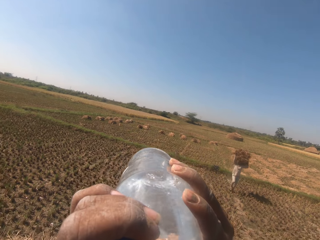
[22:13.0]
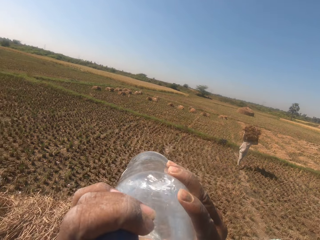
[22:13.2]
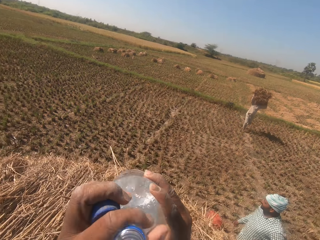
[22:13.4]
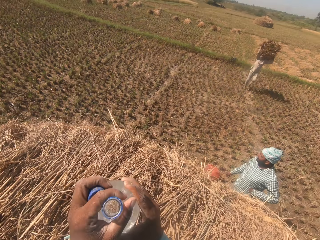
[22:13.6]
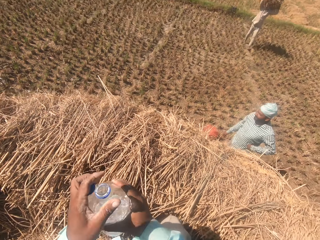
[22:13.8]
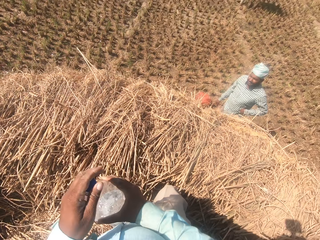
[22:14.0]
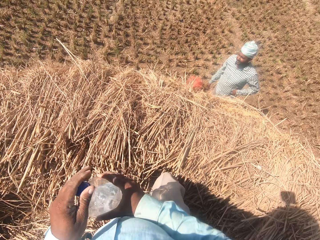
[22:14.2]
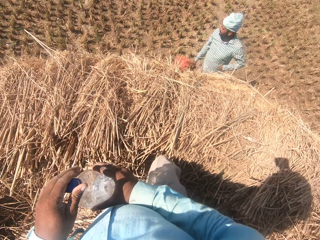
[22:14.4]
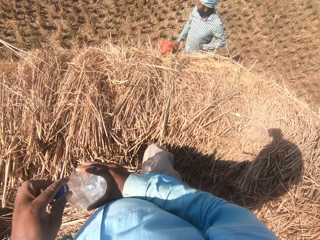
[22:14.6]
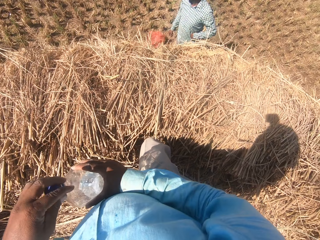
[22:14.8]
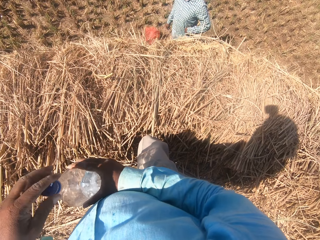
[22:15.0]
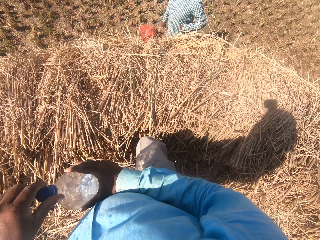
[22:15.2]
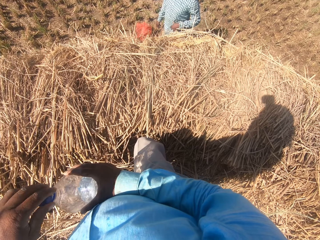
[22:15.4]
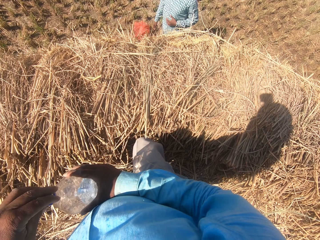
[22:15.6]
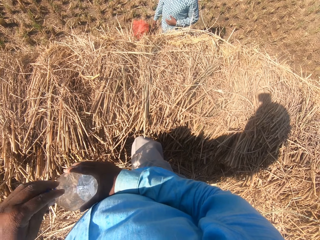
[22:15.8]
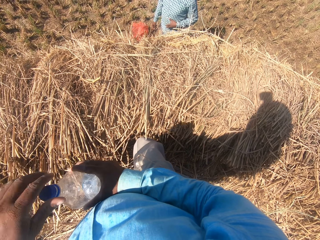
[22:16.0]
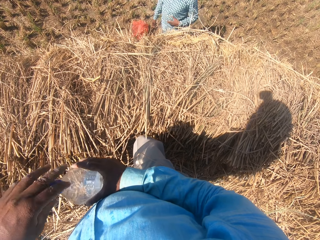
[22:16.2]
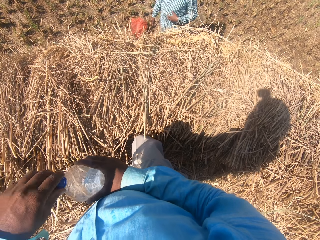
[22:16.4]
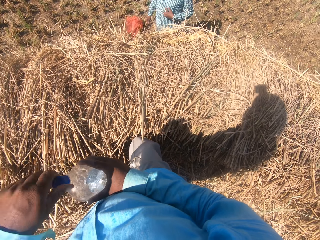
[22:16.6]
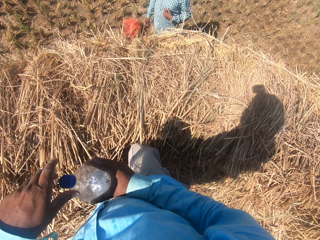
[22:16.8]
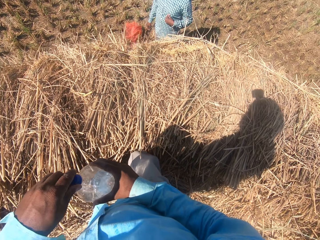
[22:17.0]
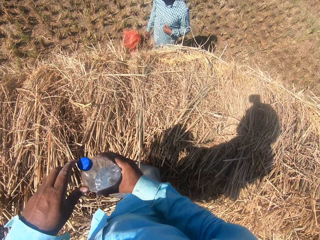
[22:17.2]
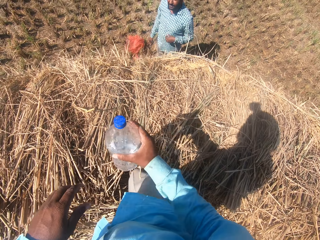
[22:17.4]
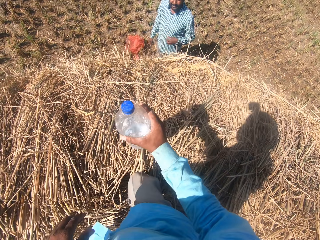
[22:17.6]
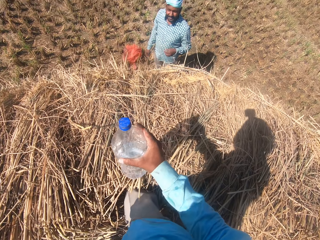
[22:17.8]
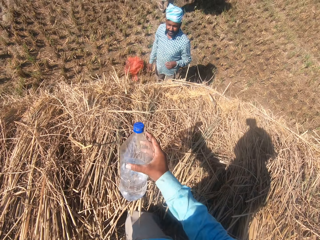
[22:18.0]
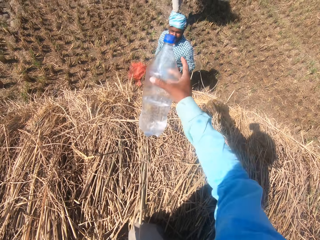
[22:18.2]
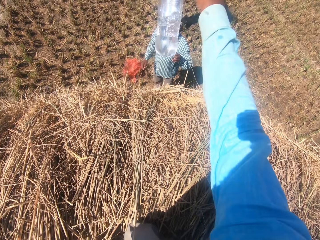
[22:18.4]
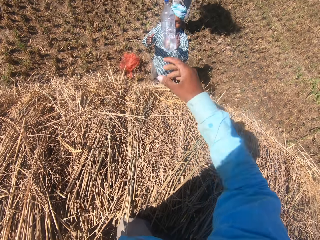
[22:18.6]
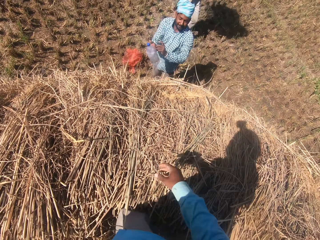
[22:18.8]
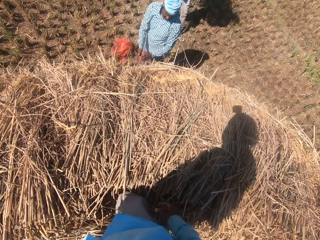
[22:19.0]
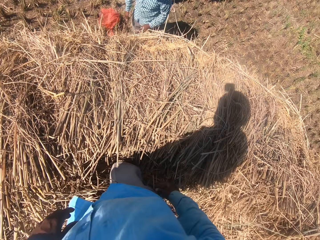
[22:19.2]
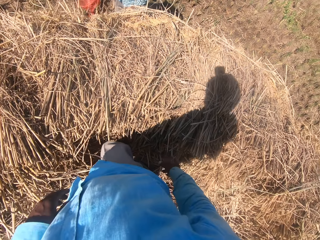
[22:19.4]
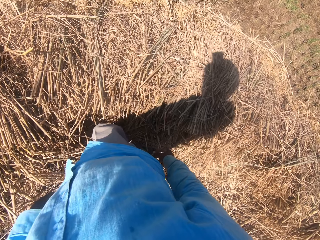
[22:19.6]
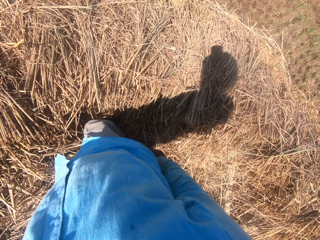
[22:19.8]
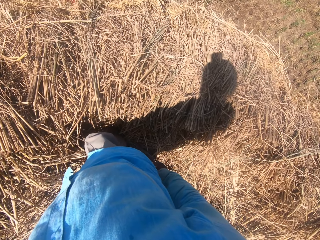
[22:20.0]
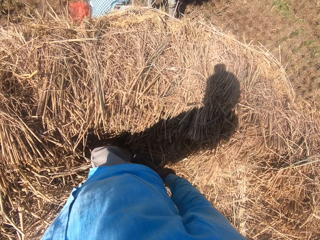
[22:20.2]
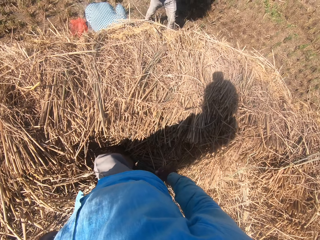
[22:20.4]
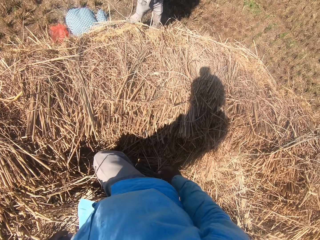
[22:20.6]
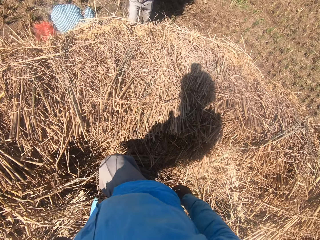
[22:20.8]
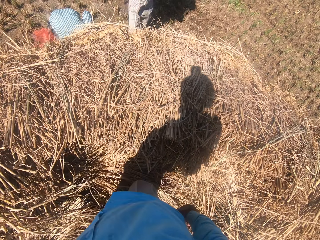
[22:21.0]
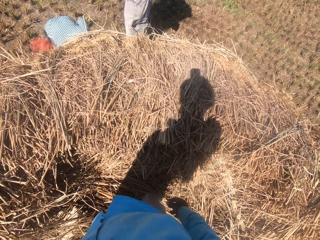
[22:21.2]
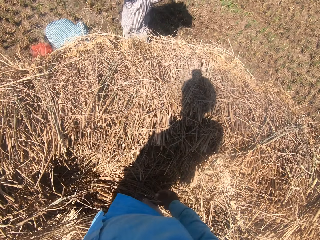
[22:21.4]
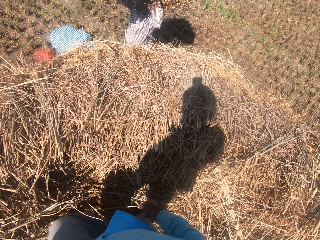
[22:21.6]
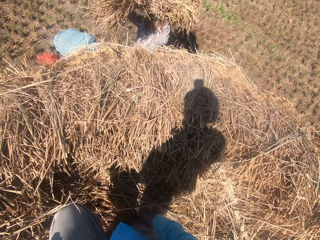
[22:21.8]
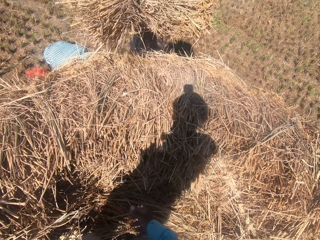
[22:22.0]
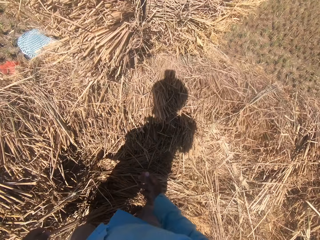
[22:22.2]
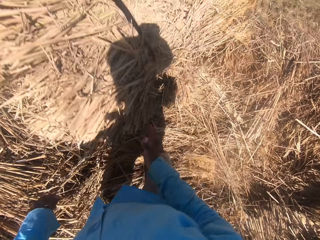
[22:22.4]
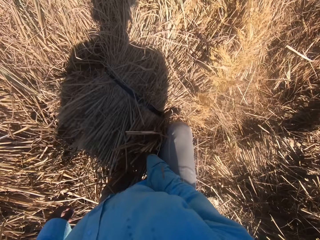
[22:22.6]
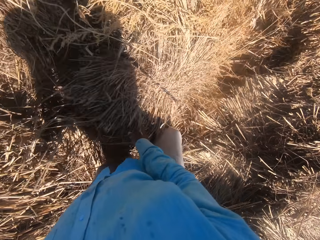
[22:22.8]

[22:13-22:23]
The camera wearer lowers the bottle of water. He closes the bottle of water with a lid. He throws the bottle back to a man. The man drops the bottle of water on the ground. The man bends. Another man walks towards the hay. The other man drops the hay on the other.

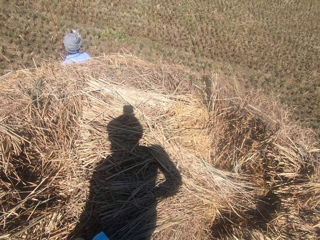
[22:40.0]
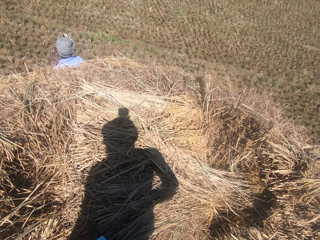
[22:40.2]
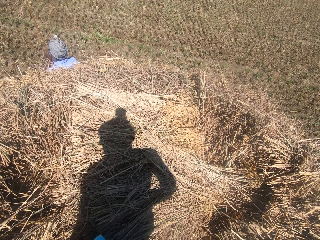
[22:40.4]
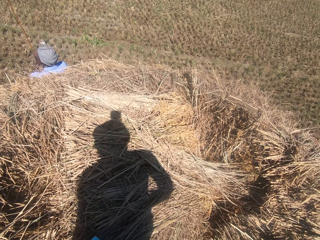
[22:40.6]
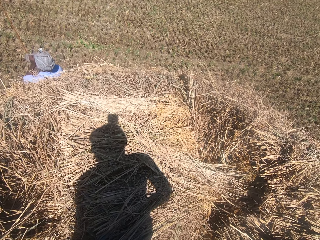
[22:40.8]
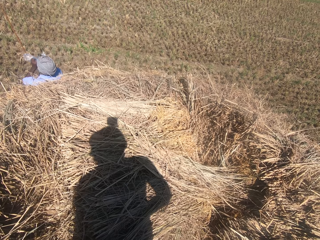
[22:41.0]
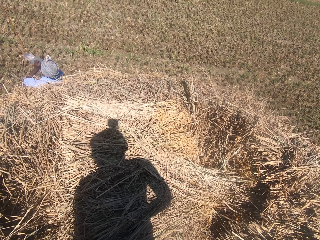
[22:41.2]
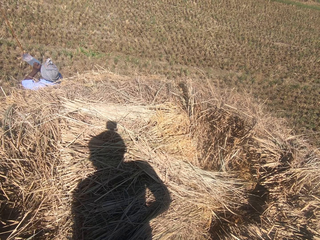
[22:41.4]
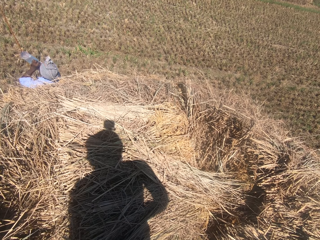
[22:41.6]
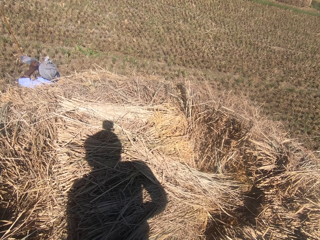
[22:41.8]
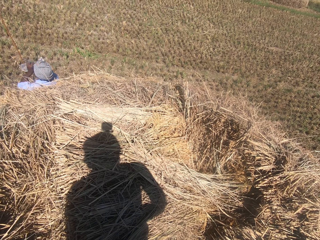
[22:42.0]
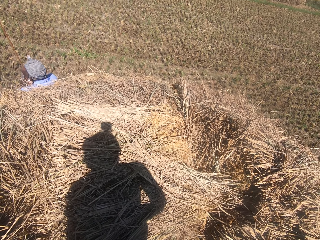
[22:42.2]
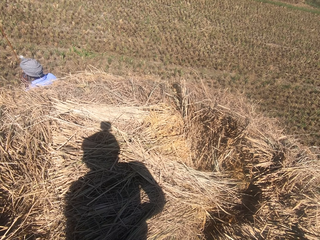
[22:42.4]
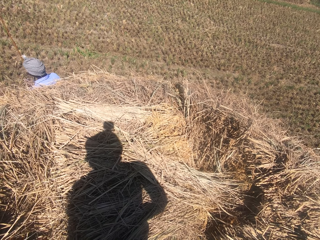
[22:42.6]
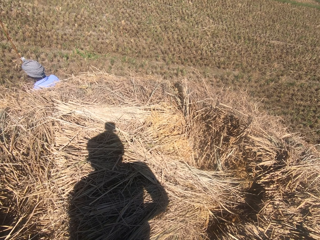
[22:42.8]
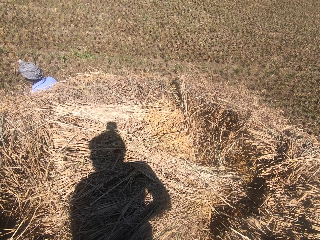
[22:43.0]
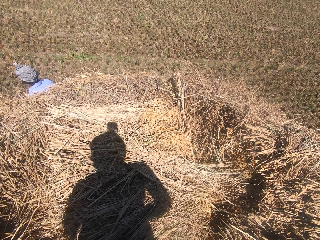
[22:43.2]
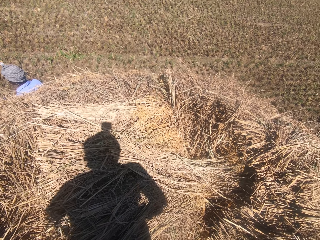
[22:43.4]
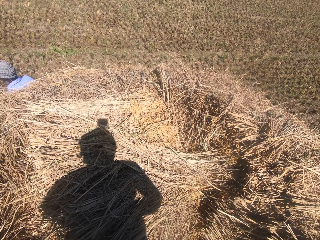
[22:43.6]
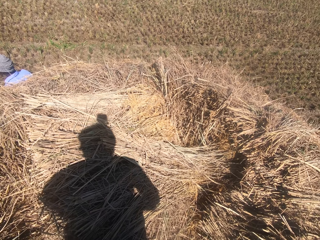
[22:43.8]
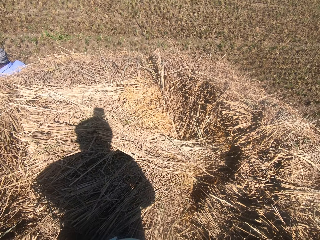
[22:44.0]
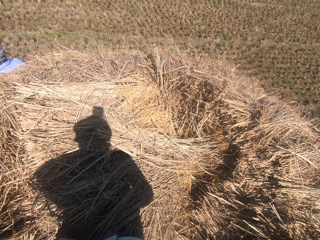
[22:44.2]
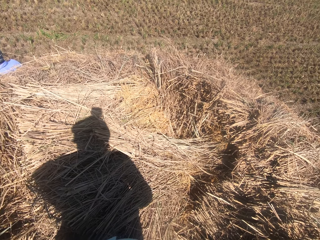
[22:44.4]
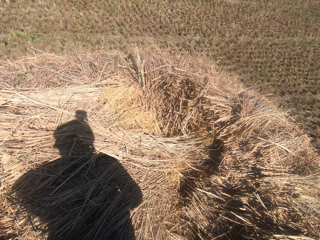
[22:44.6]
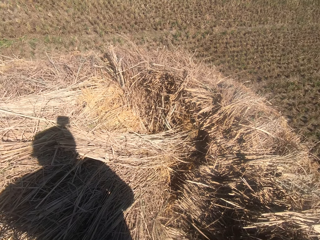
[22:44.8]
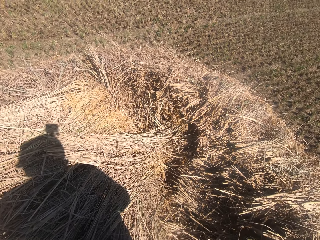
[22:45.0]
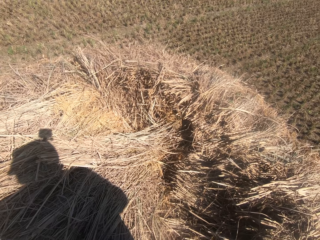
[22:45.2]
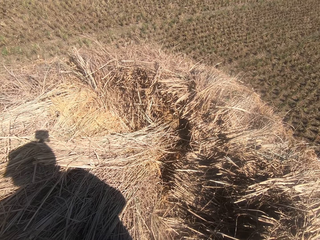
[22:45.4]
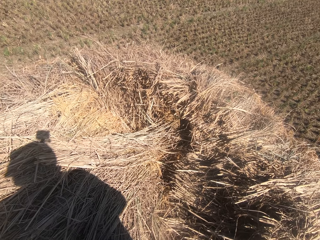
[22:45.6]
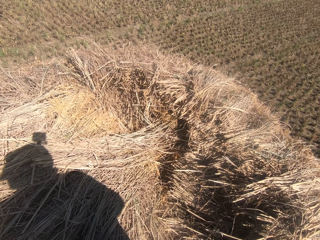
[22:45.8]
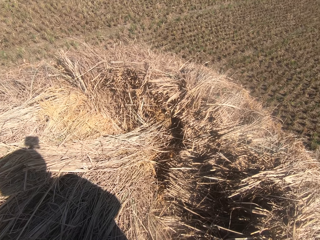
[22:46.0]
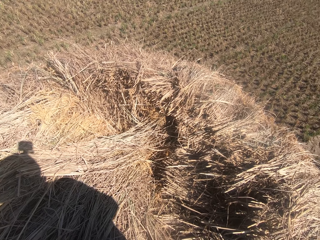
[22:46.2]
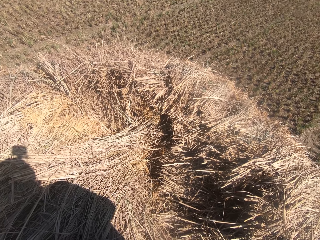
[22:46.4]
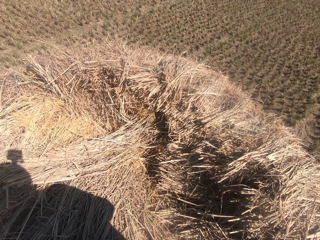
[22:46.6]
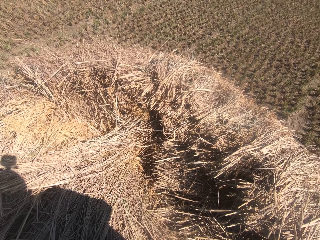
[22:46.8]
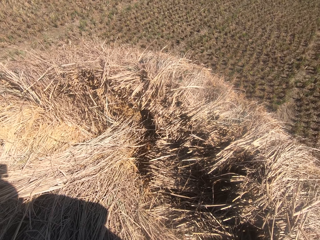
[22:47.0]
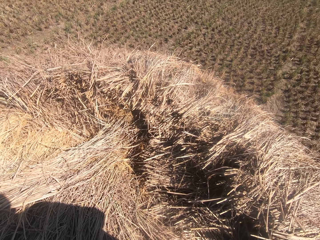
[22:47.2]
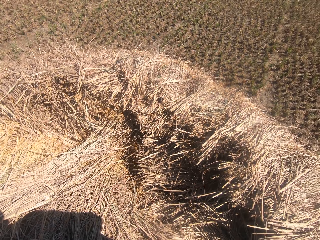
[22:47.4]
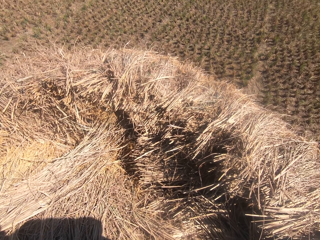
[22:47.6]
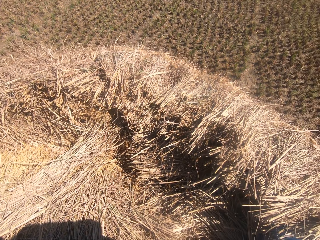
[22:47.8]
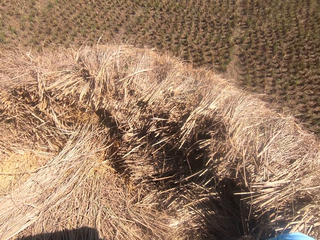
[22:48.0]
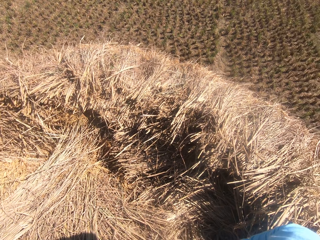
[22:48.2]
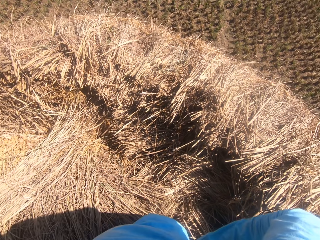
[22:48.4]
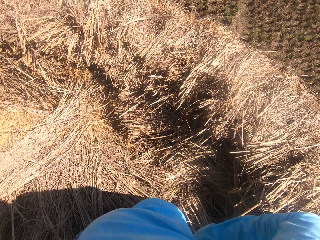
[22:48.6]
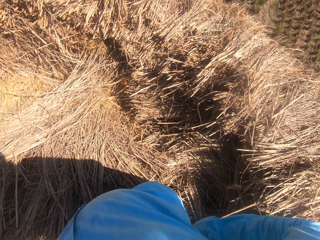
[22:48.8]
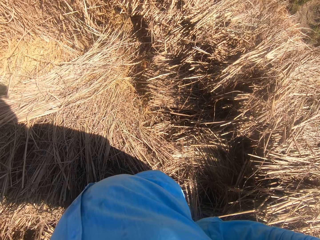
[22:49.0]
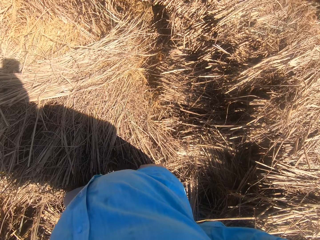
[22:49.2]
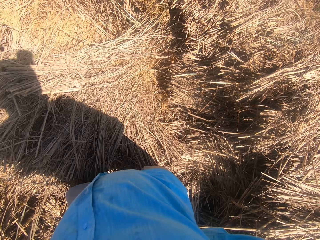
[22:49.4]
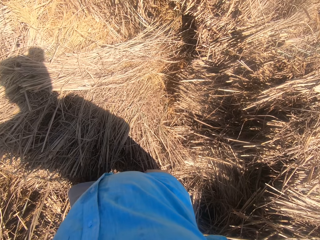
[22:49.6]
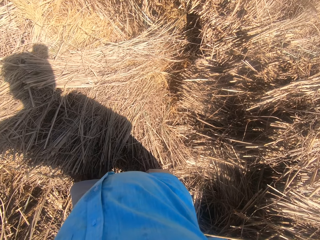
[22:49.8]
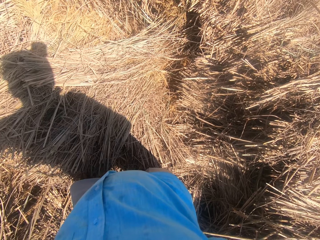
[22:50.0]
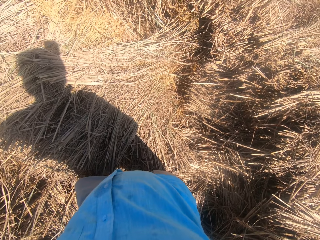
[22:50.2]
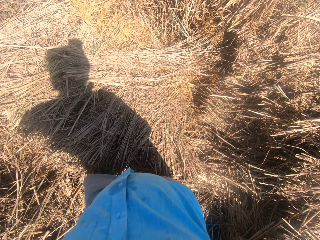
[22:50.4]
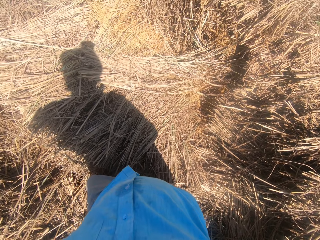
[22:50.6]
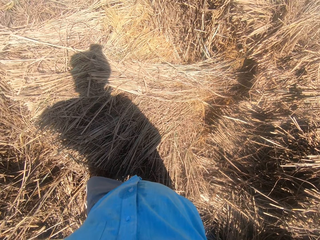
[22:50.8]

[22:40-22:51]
A man drinks water from the bottle in his hands. The camera wearer turns around.
